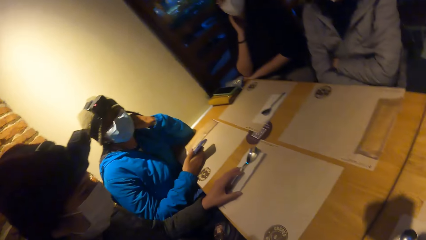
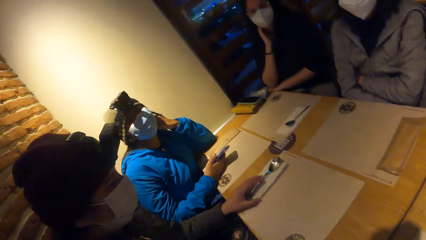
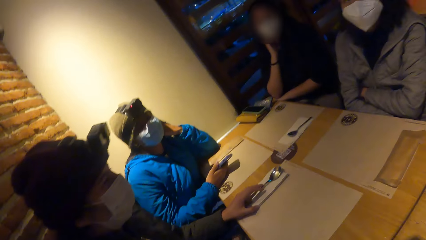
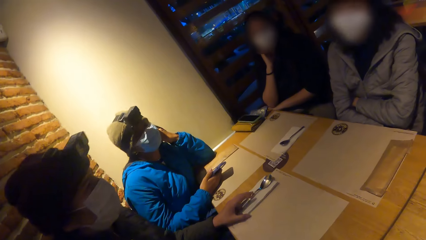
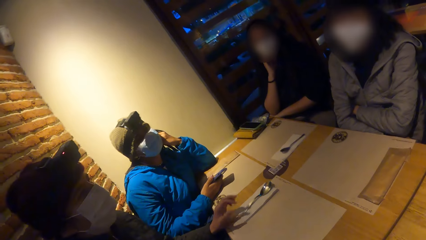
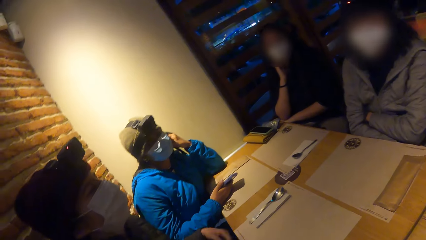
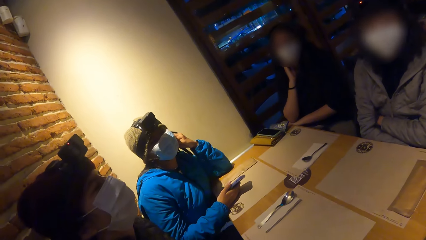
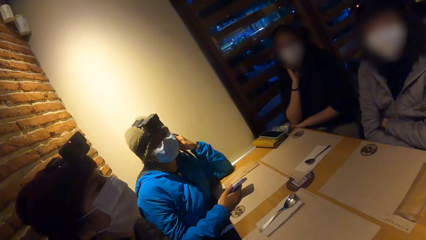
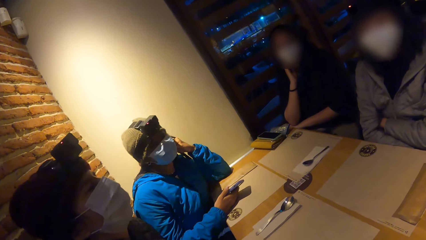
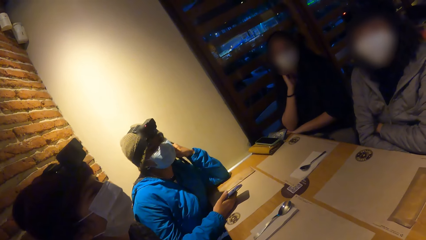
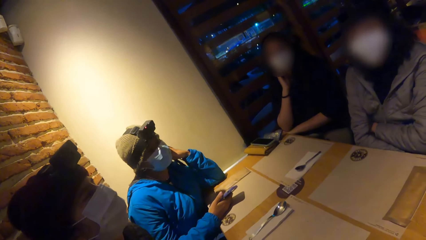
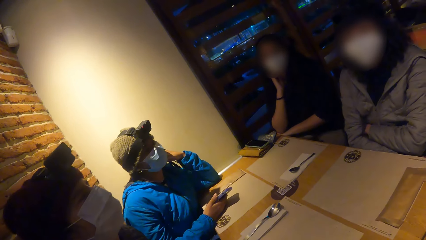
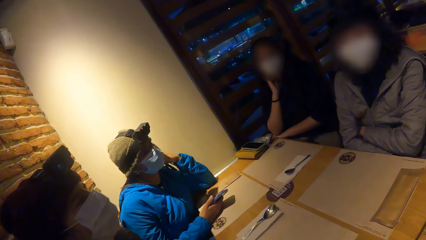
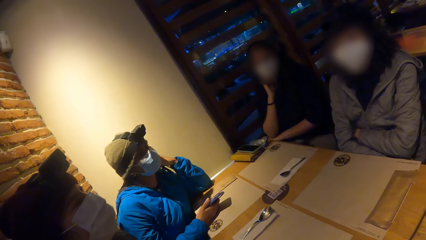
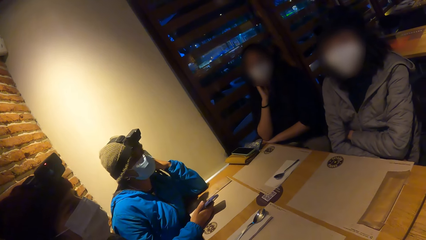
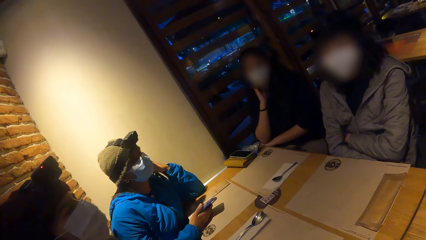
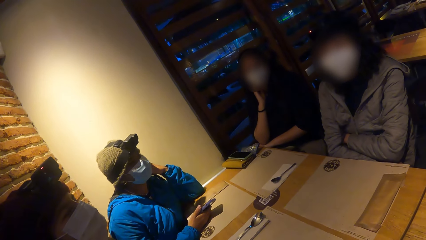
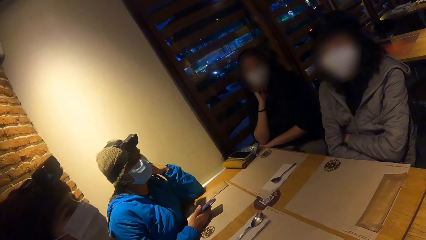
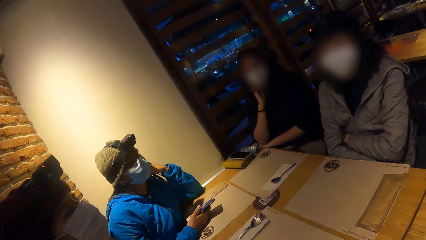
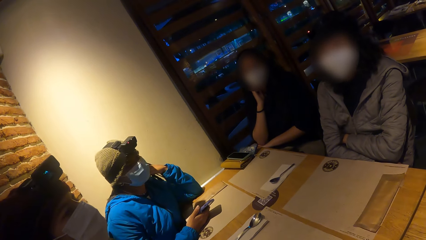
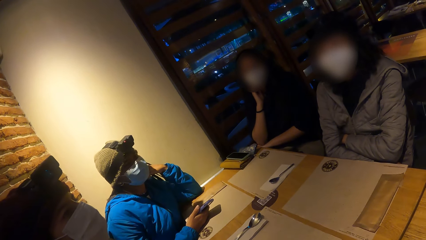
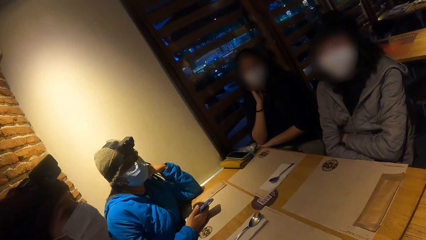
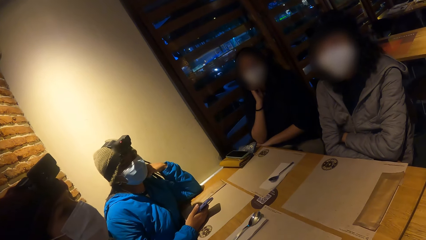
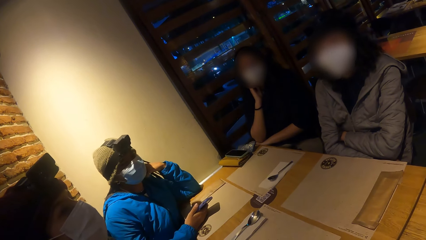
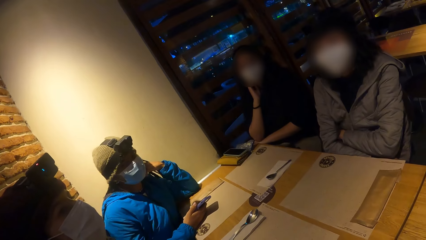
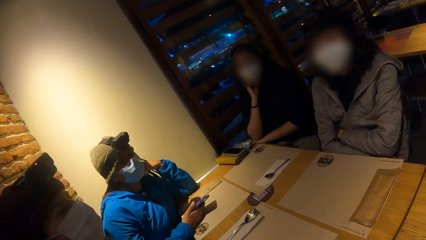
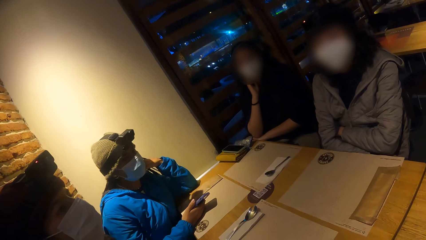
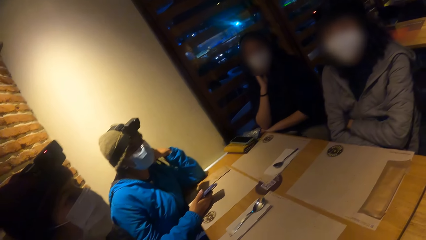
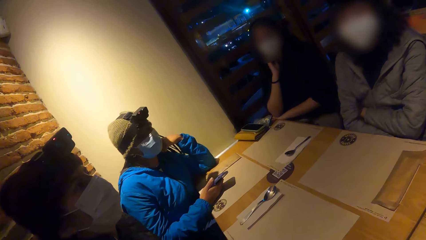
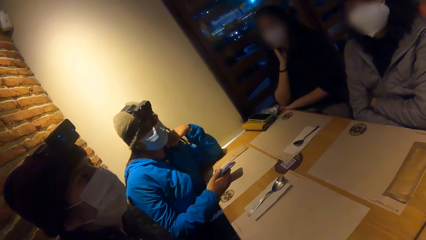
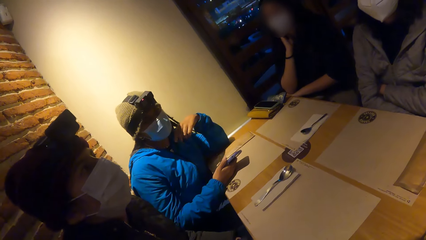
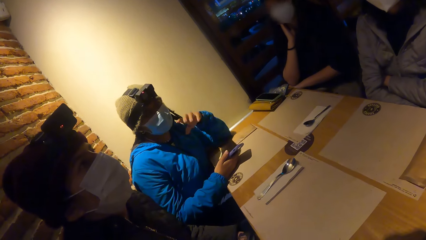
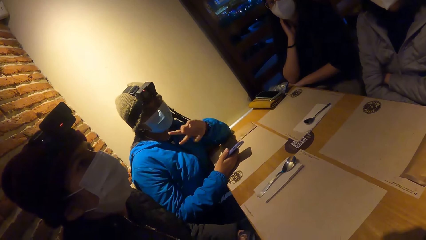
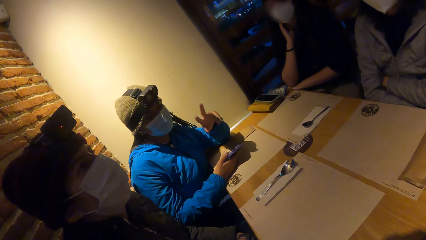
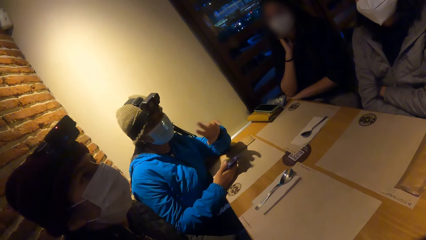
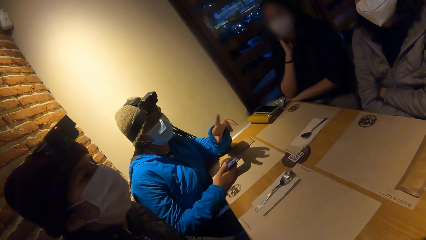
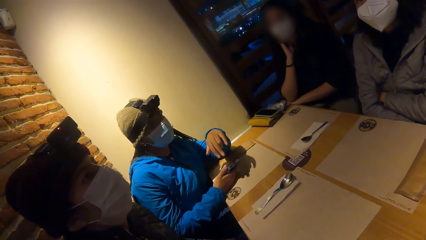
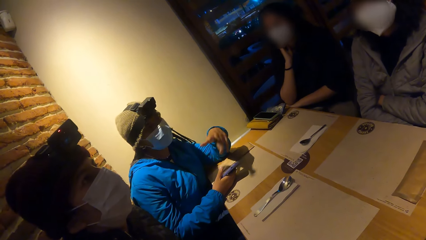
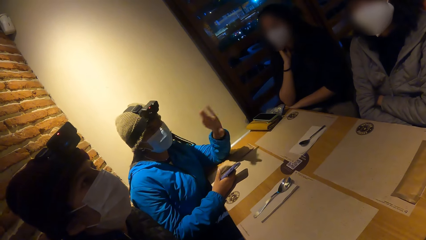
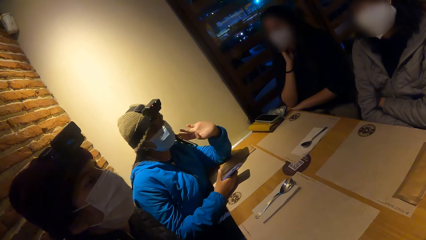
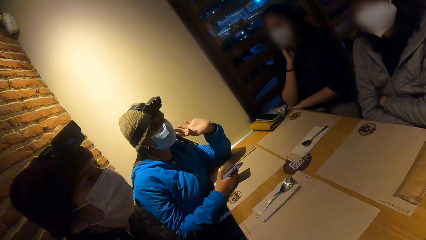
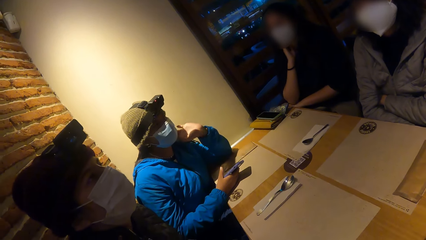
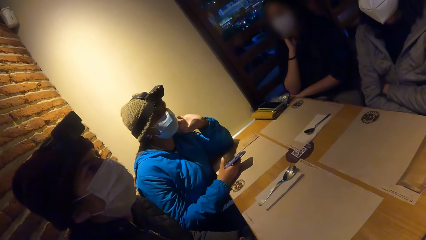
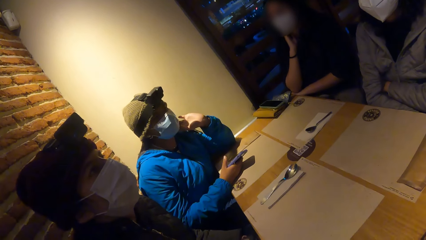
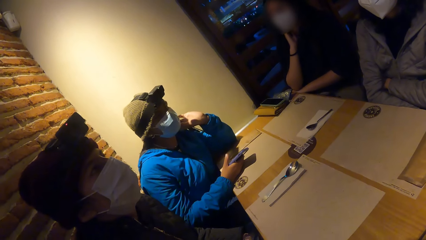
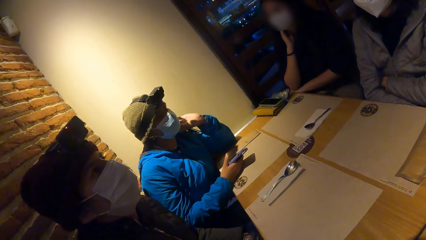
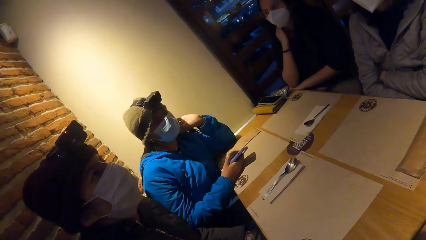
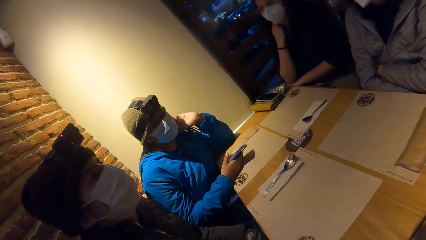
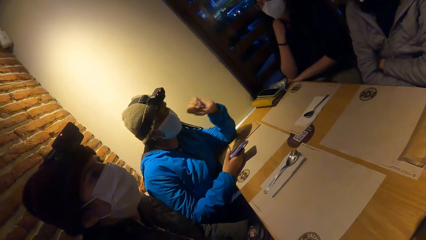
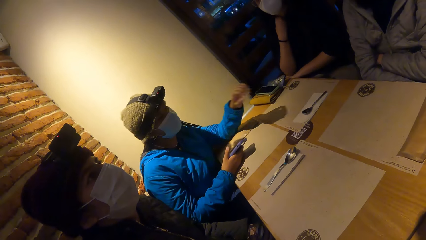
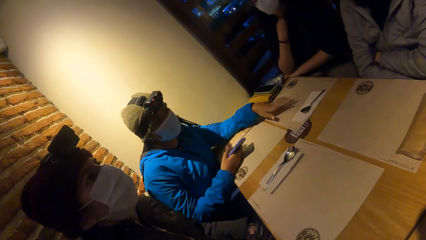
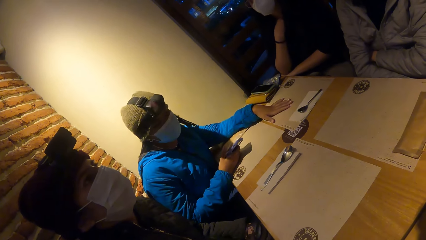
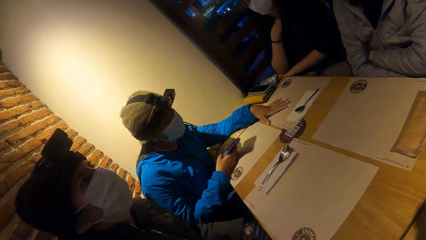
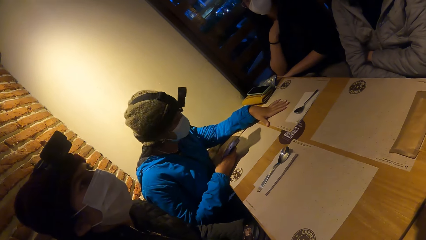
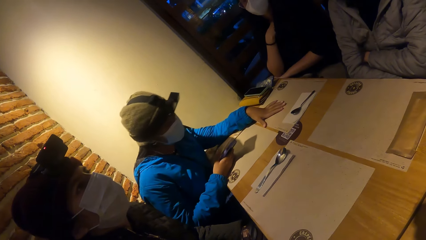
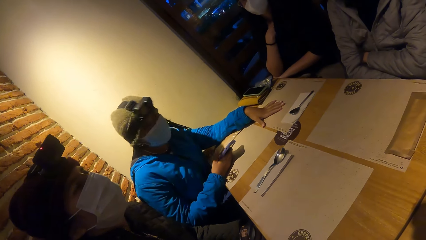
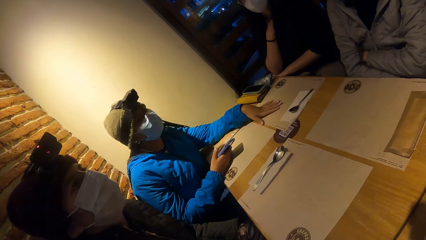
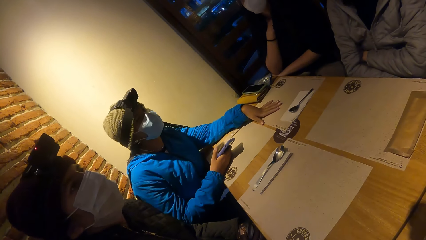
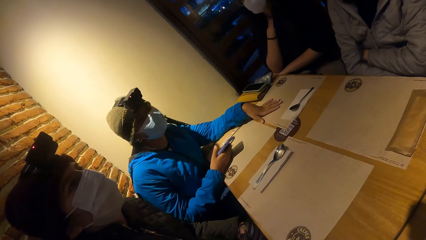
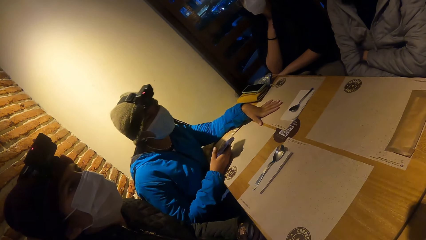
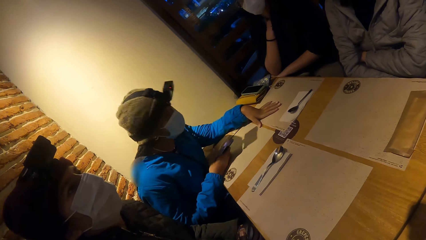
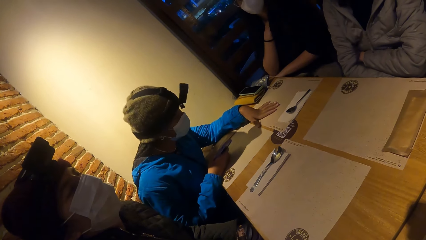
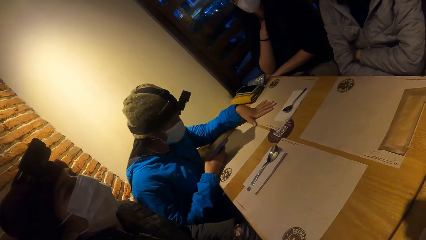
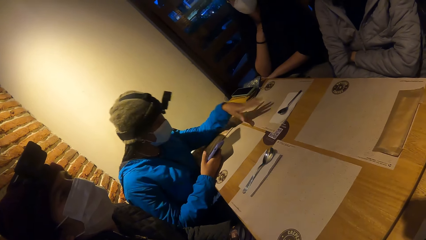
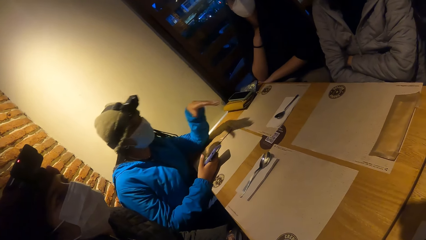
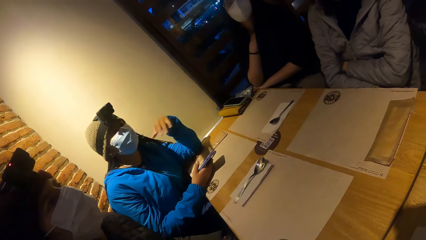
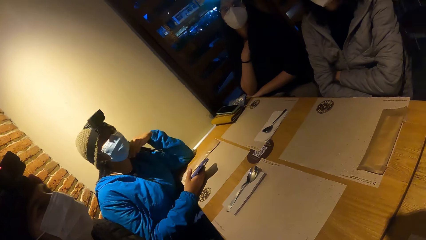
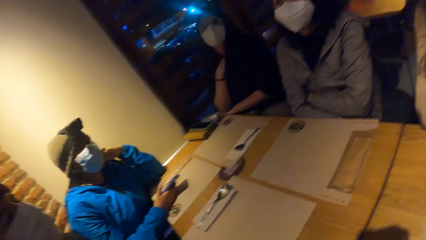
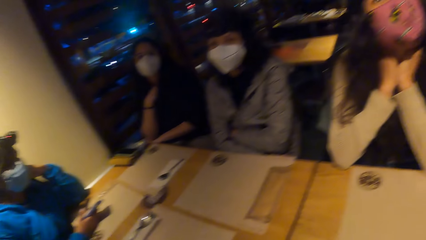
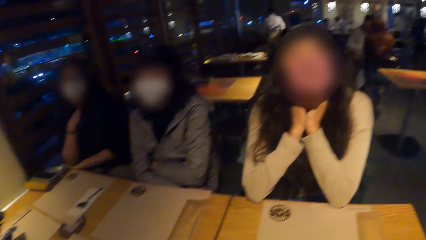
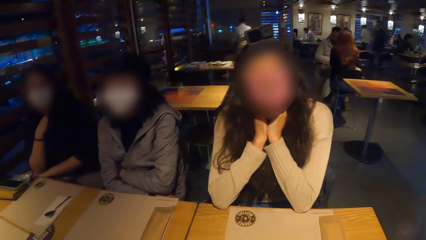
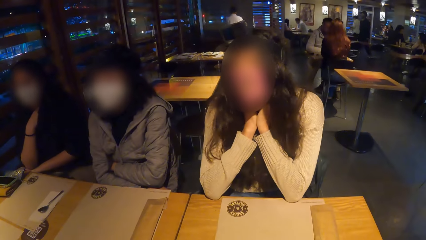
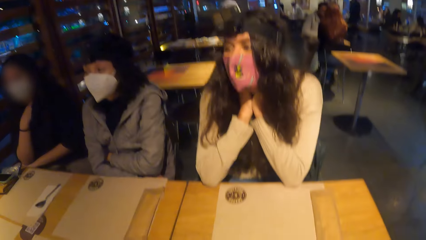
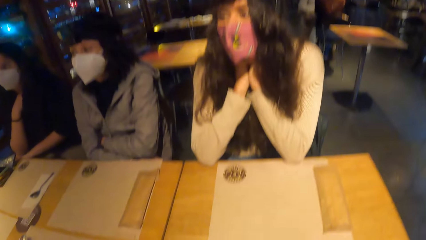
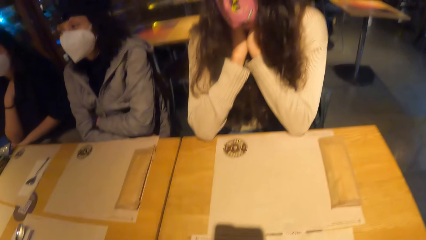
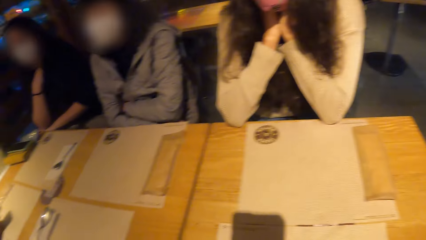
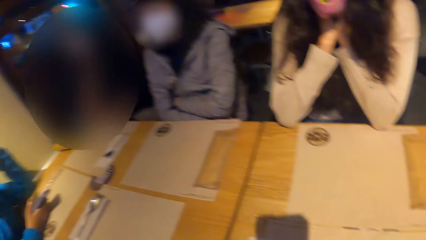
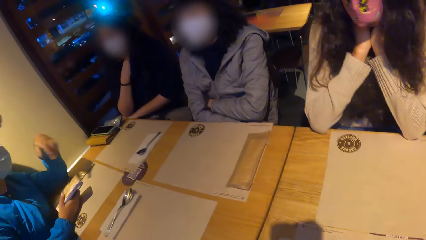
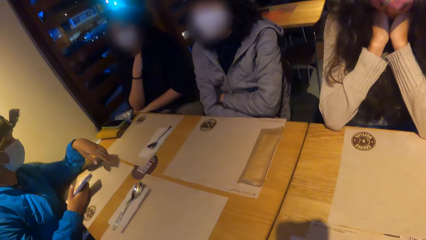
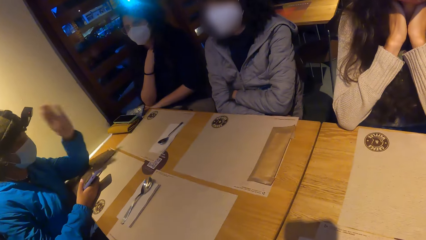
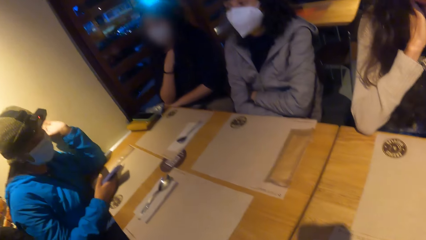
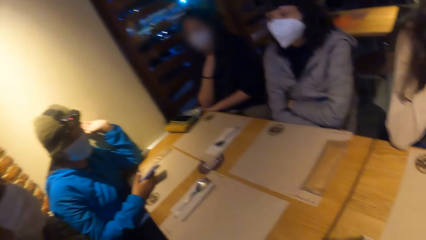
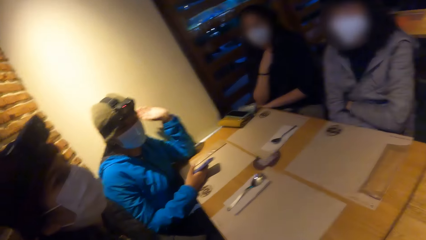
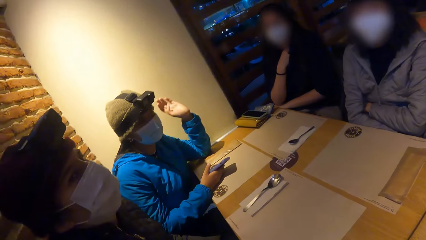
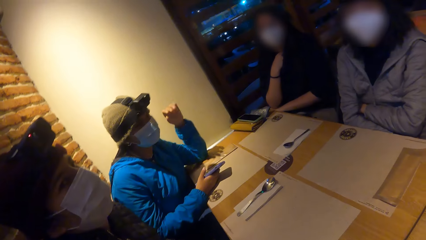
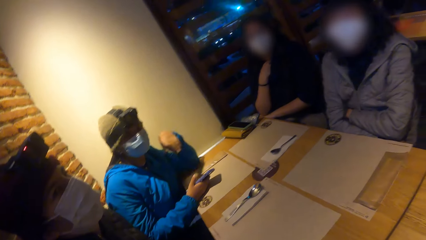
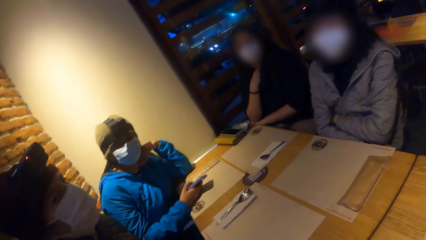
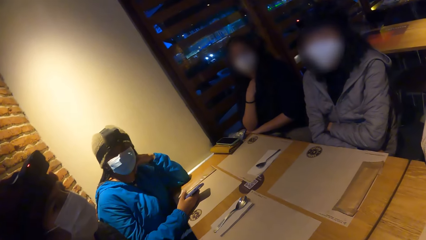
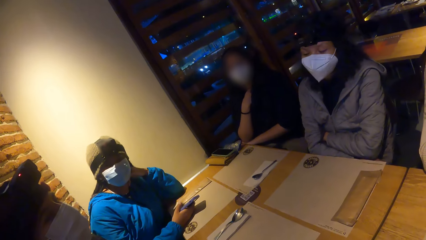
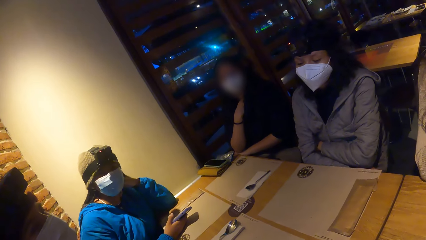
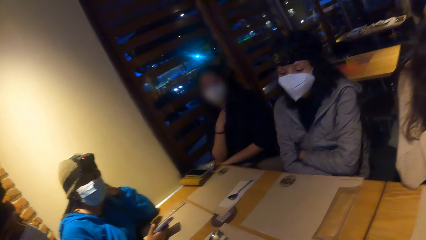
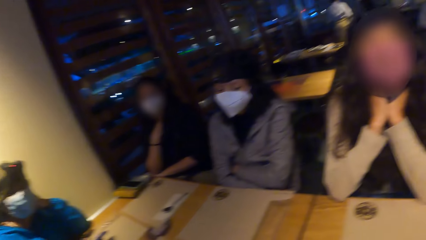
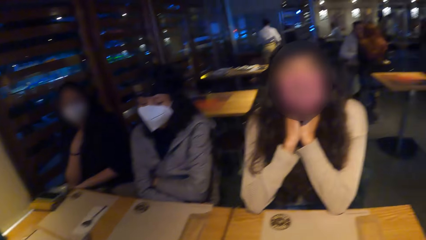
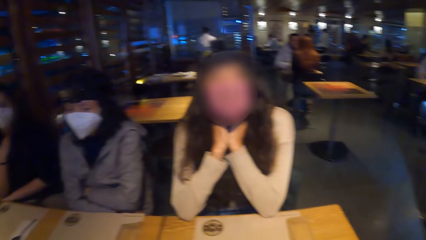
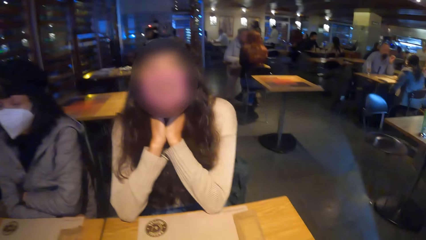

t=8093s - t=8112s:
A woman lifts her left hand from the spoon on the paper towel. Another woman places her left hand on the paper tablemat on the table. The other woman lifts her left hand from the paper tablemat on the table.
